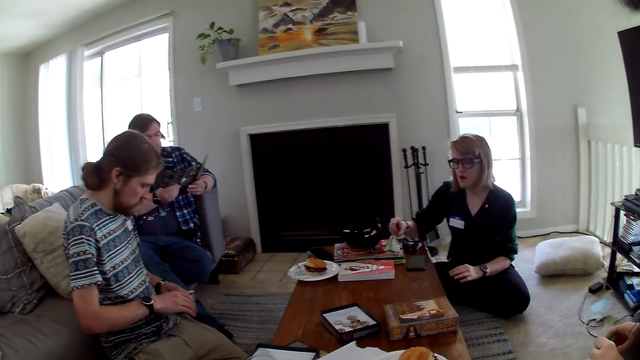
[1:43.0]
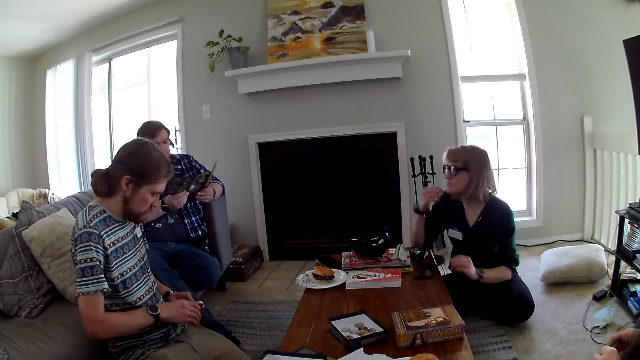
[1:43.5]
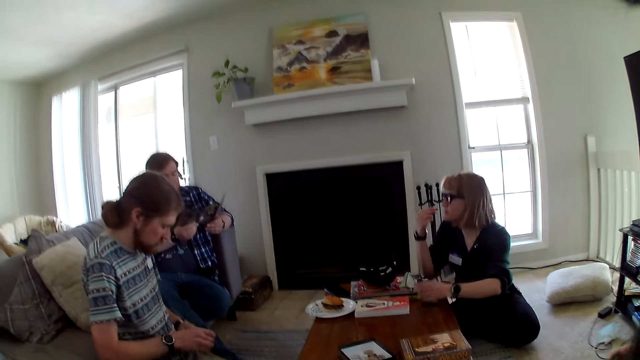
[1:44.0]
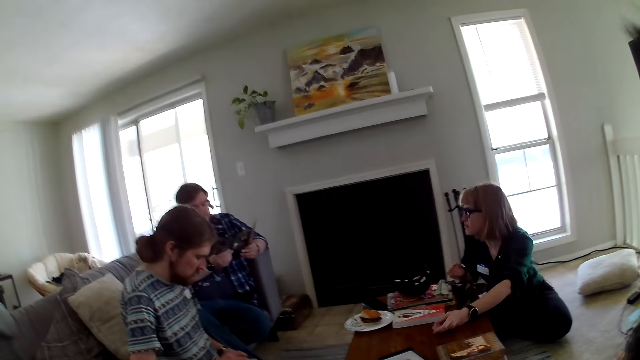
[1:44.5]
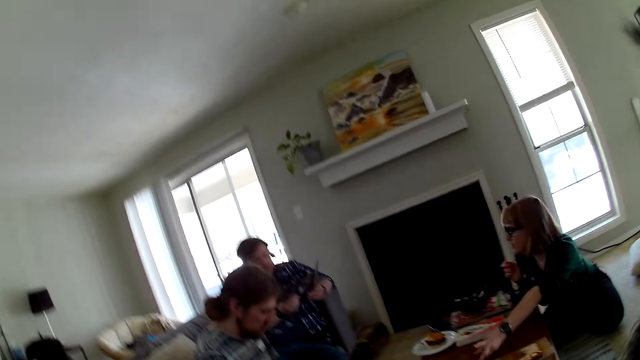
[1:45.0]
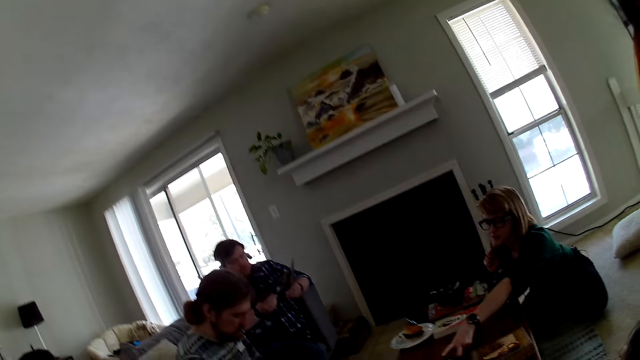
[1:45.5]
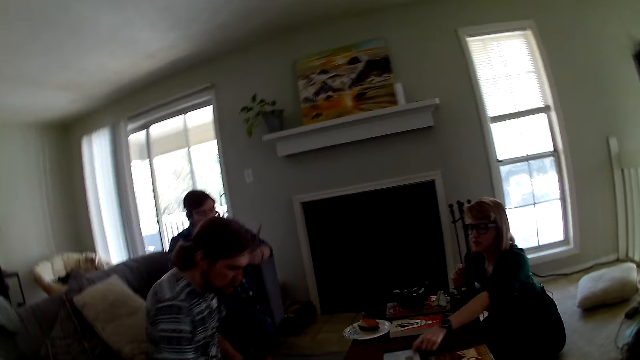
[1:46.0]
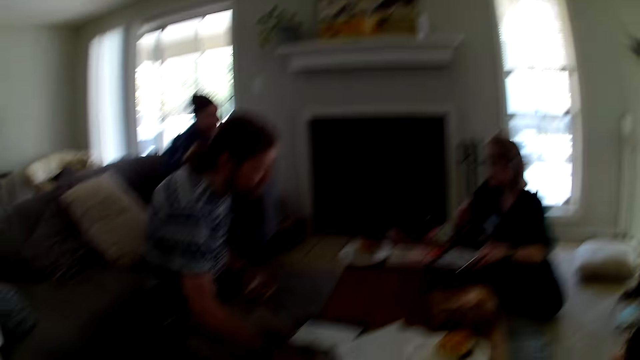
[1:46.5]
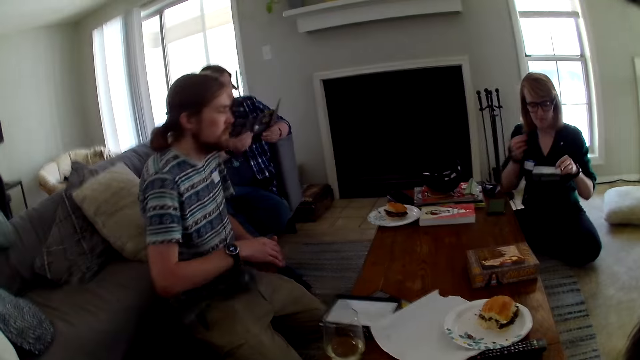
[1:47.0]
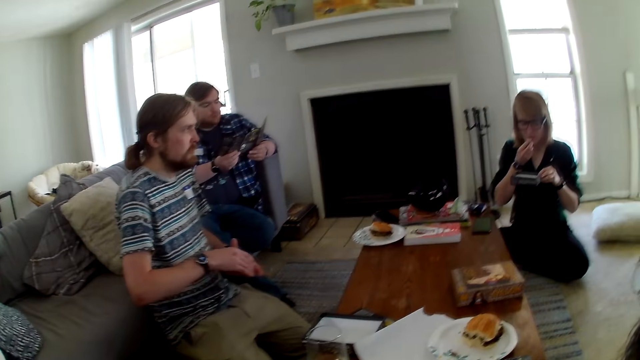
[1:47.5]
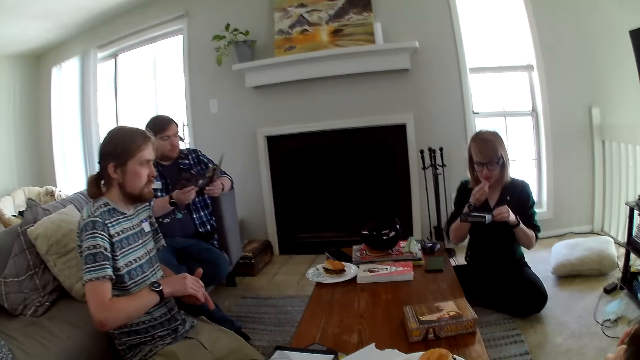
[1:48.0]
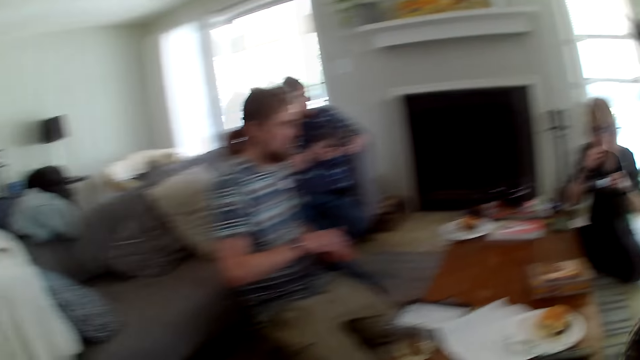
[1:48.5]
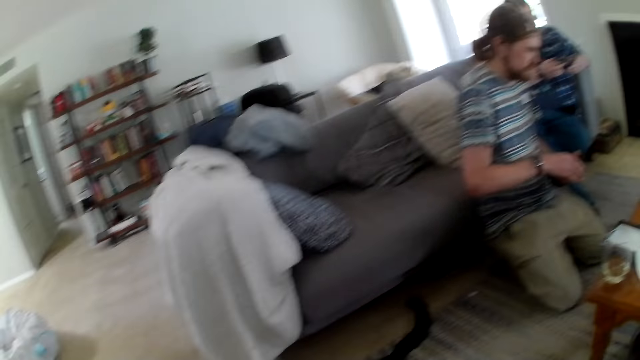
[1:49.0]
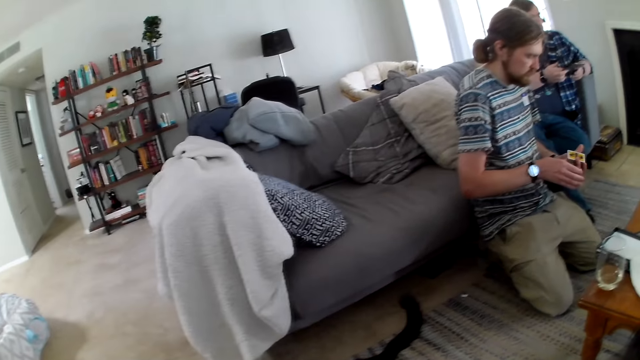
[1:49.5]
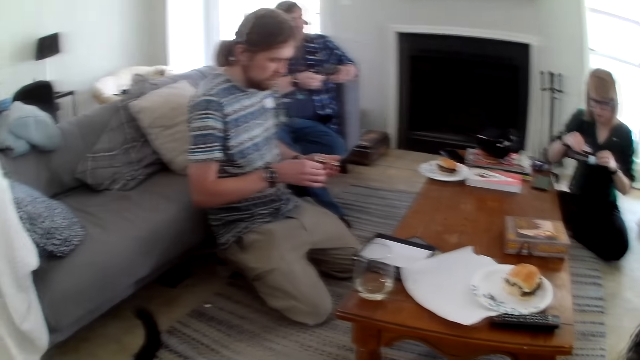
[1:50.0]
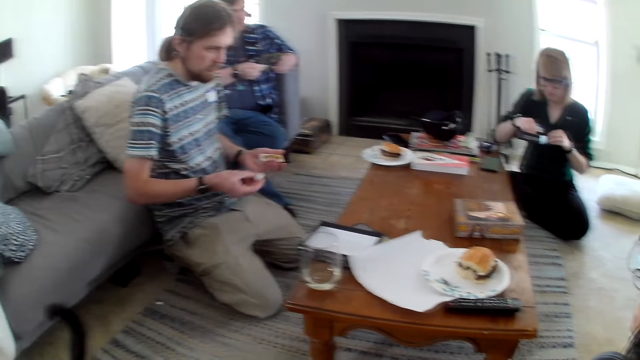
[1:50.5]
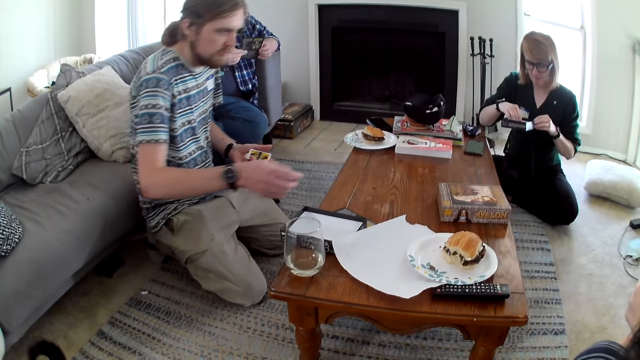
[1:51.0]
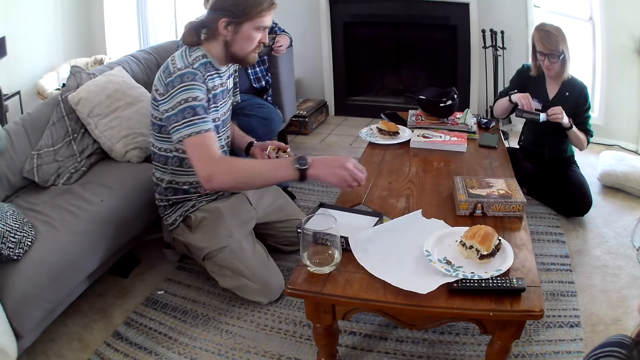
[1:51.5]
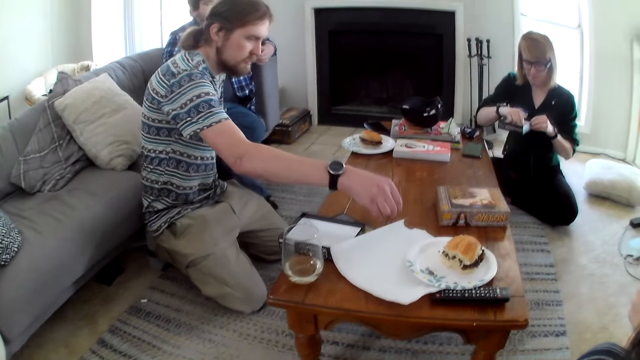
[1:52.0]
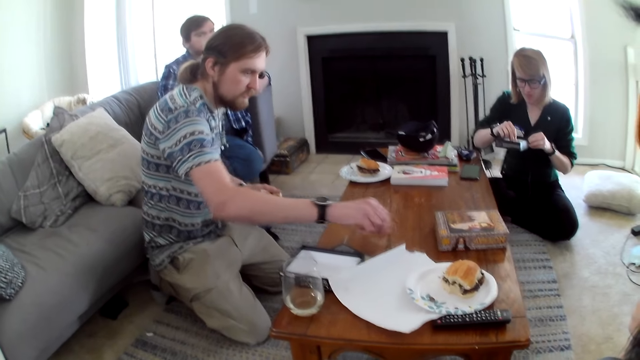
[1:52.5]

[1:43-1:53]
The camera wearer looks around the house. A woman picks up the box.

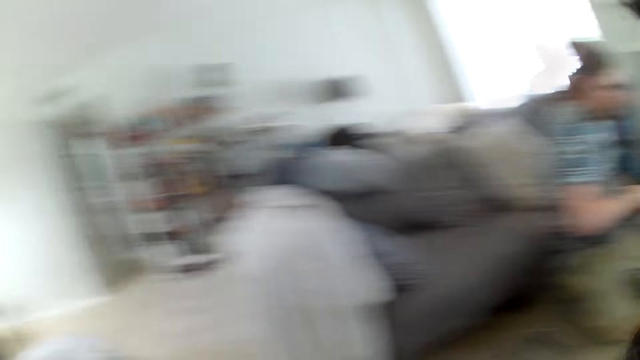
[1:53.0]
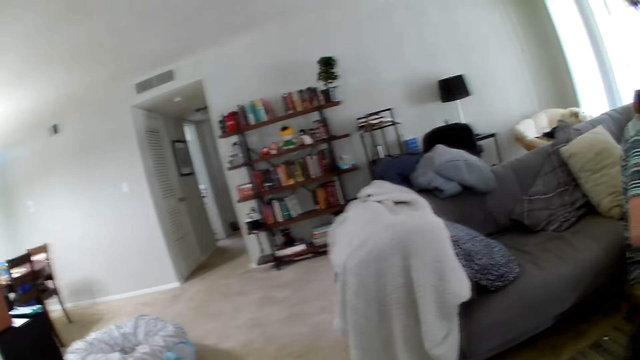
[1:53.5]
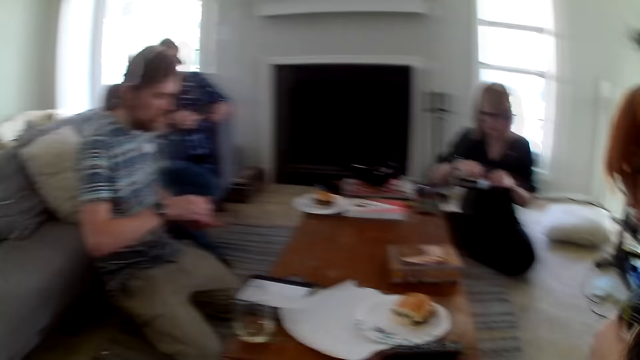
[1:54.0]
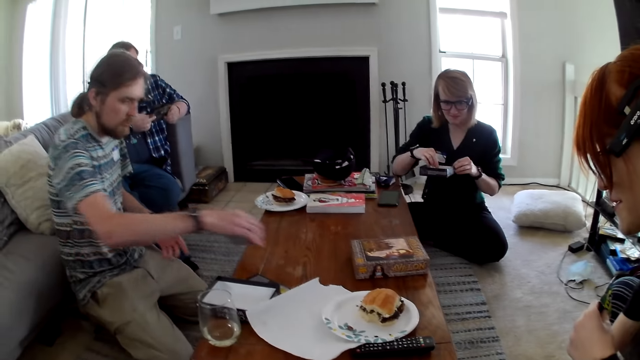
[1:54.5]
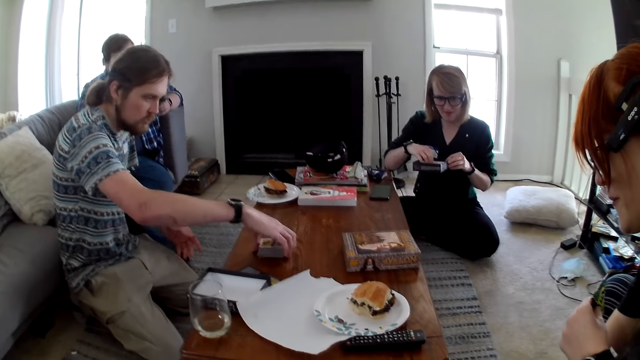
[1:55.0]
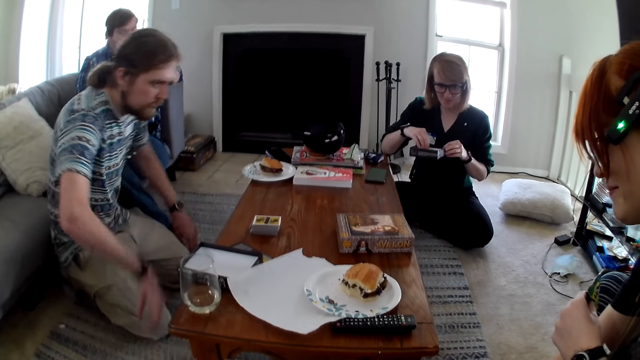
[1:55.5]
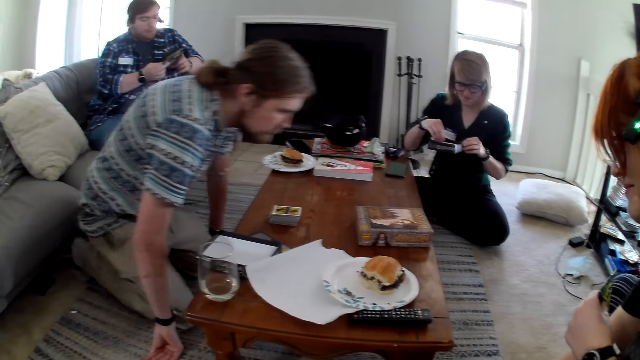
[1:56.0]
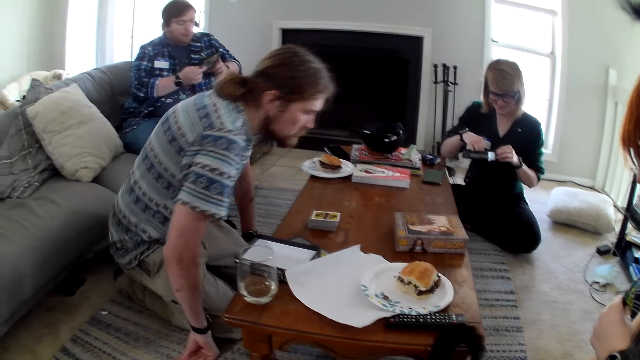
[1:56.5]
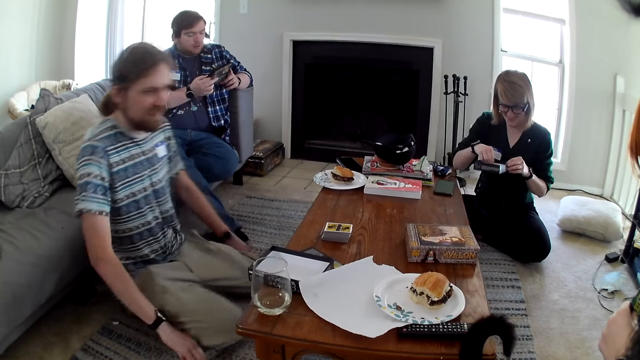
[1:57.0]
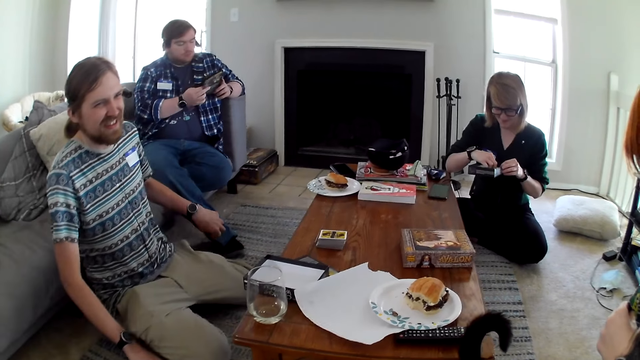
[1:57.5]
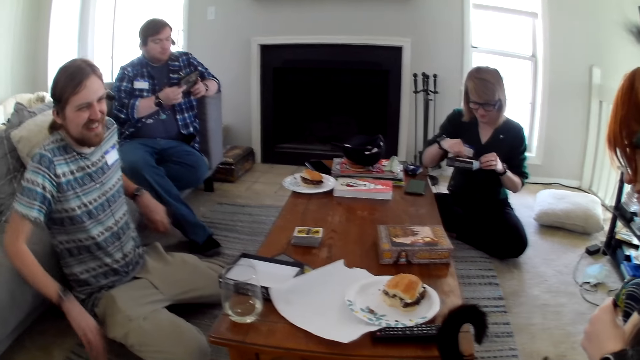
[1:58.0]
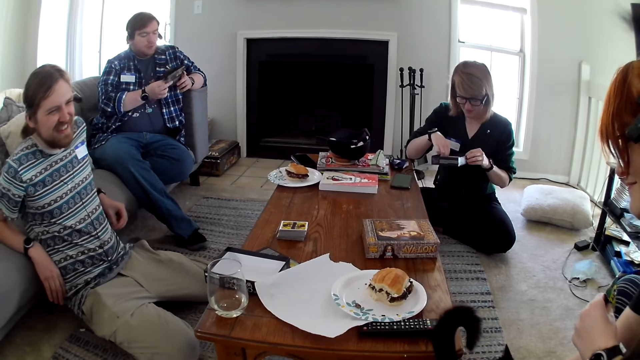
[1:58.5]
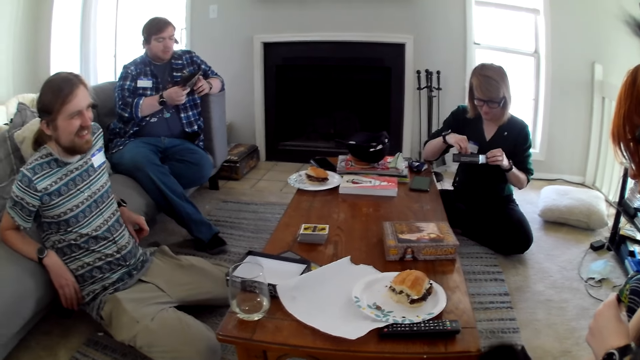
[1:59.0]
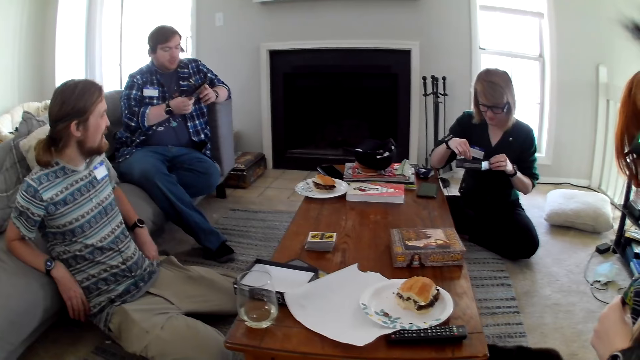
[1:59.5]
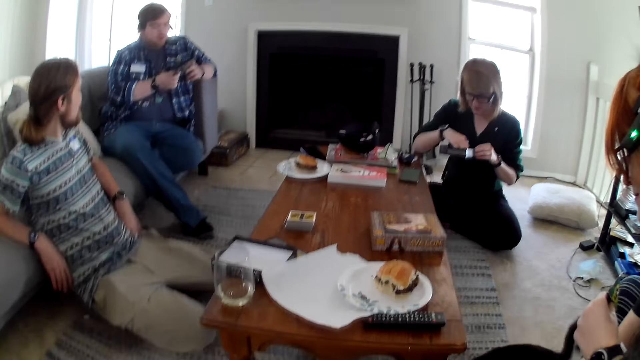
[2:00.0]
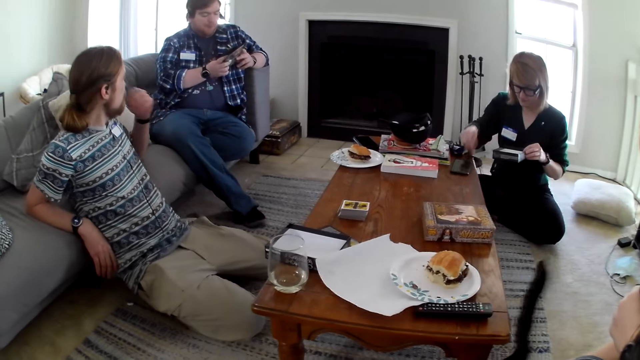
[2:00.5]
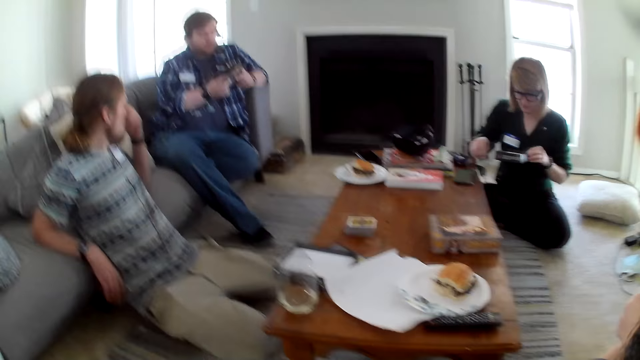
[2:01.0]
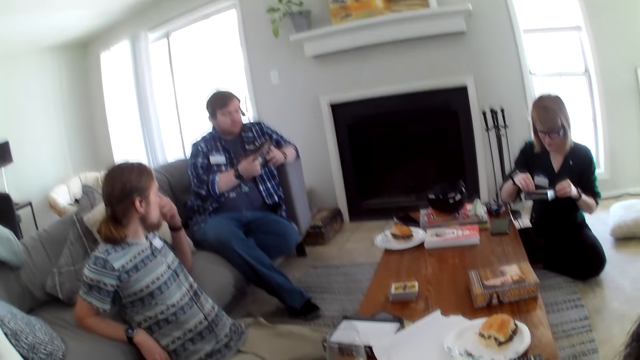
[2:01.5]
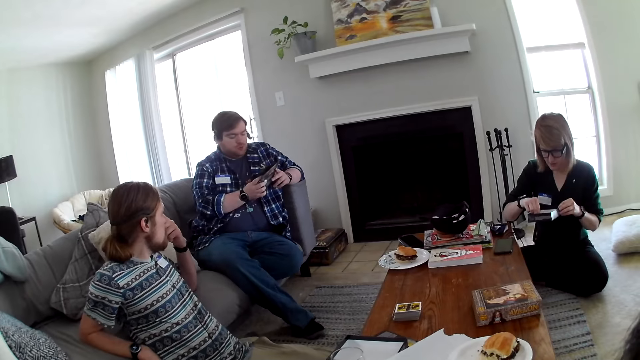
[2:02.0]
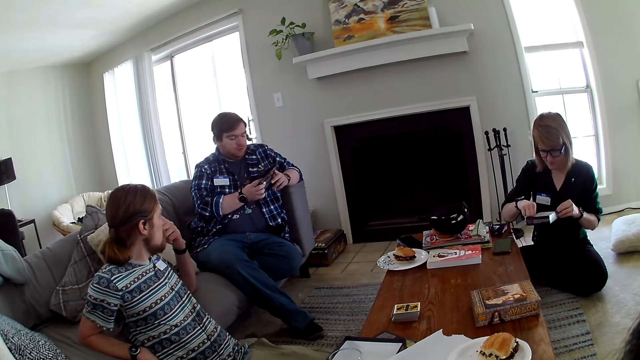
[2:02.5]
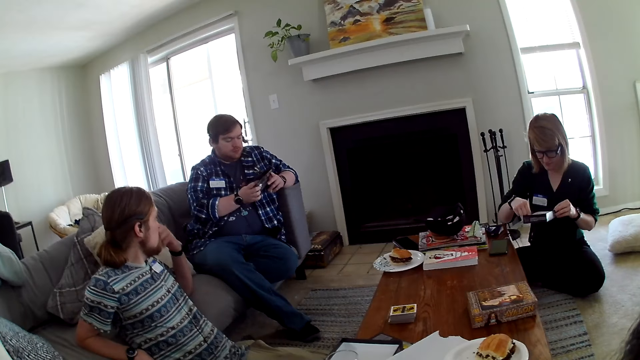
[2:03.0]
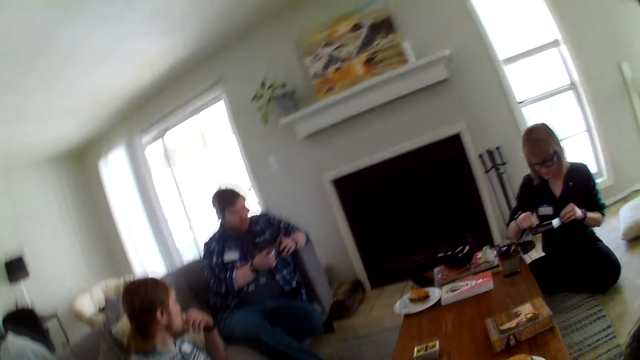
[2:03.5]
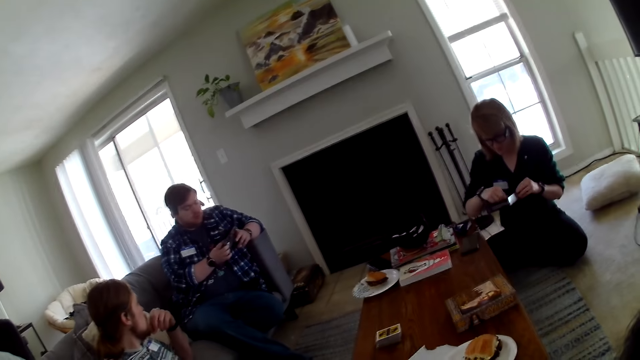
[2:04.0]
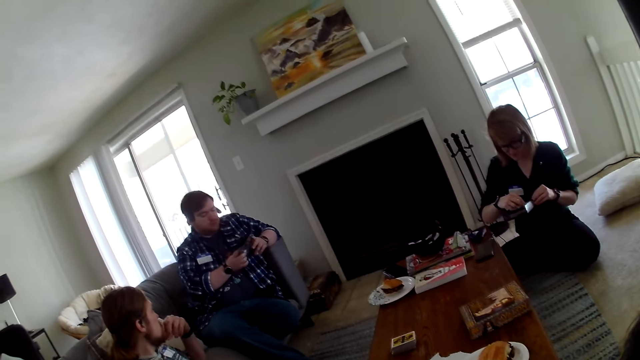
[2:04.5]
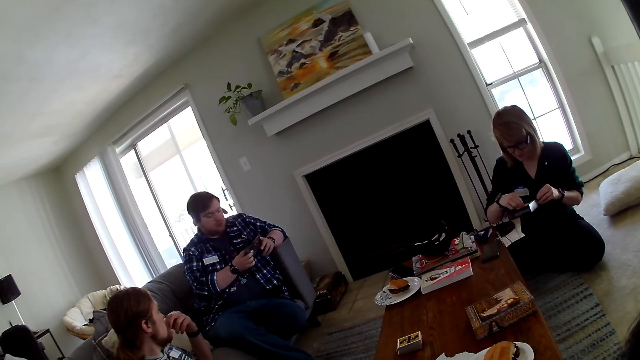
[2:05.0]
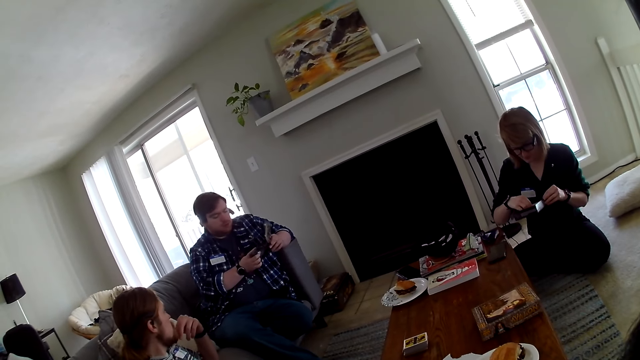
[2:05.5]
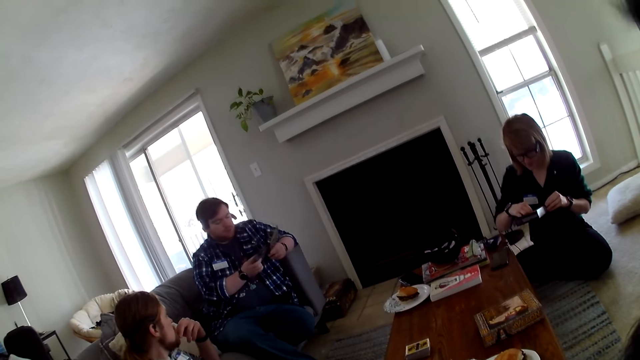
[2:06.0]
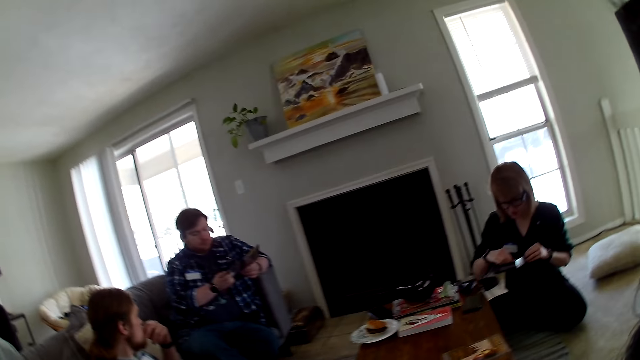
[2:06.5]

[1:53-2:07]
A man places the cards on the table. The man touches the nose. Another man reads the brochure.
